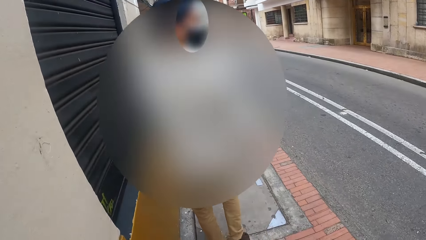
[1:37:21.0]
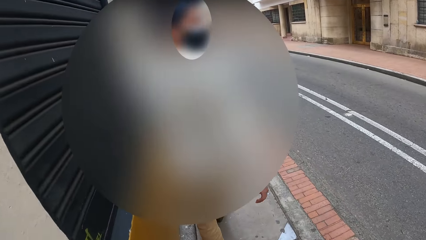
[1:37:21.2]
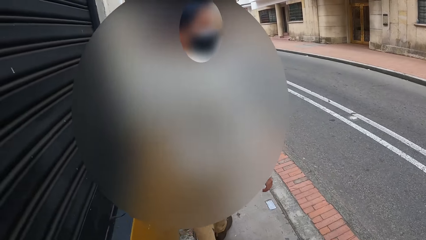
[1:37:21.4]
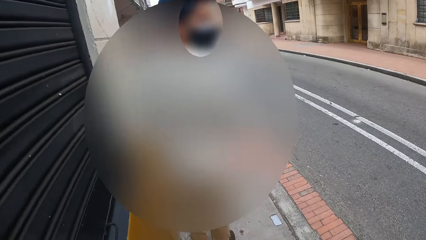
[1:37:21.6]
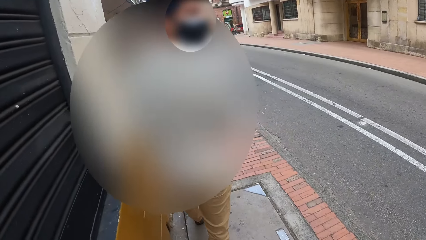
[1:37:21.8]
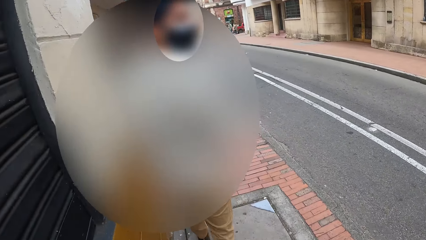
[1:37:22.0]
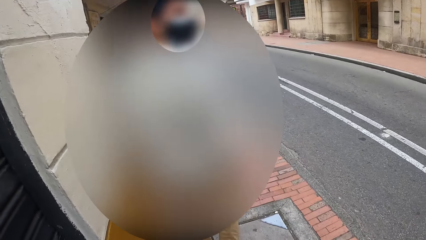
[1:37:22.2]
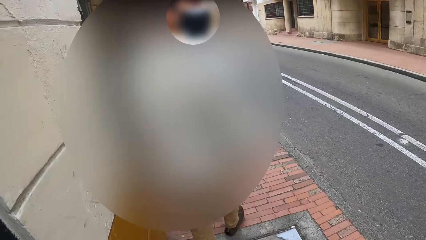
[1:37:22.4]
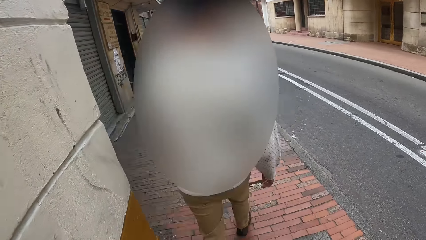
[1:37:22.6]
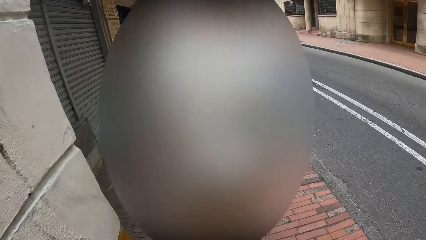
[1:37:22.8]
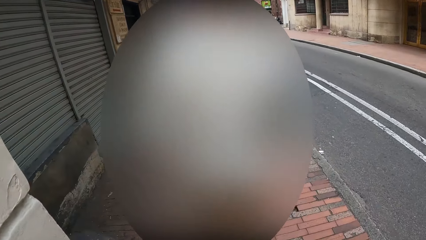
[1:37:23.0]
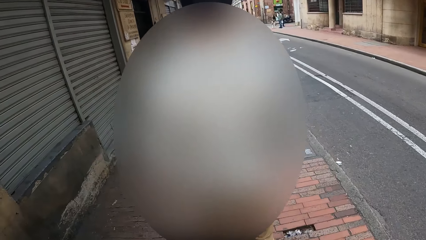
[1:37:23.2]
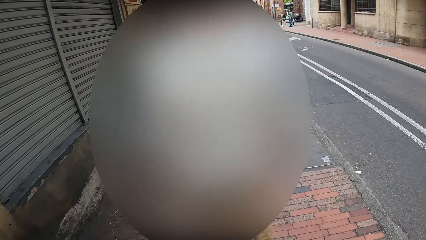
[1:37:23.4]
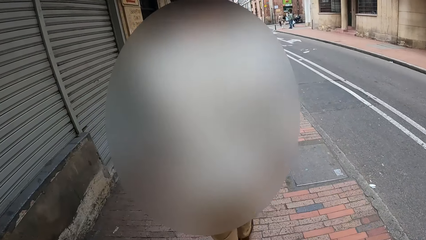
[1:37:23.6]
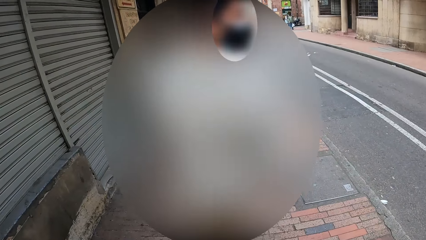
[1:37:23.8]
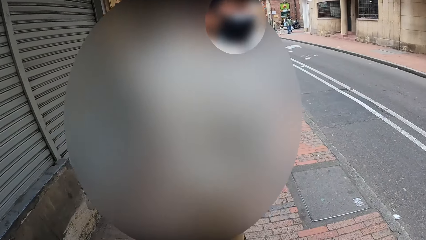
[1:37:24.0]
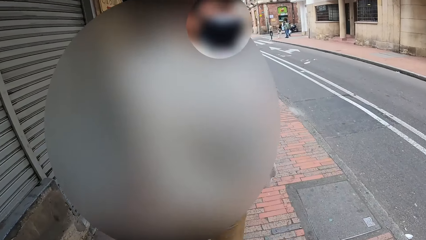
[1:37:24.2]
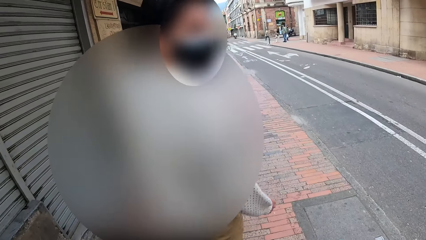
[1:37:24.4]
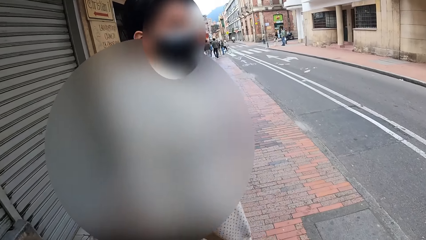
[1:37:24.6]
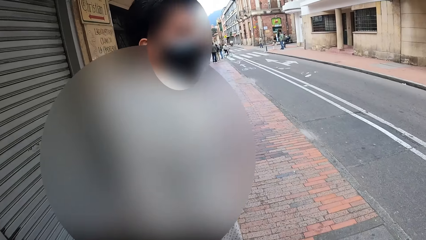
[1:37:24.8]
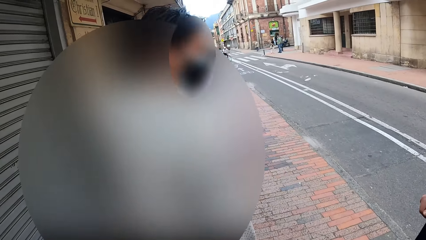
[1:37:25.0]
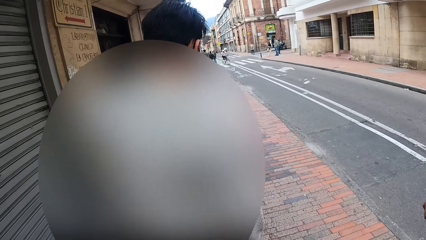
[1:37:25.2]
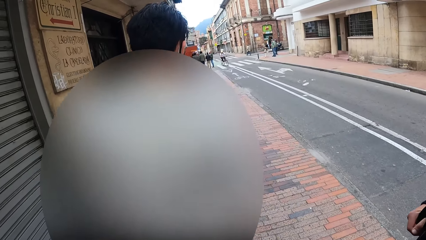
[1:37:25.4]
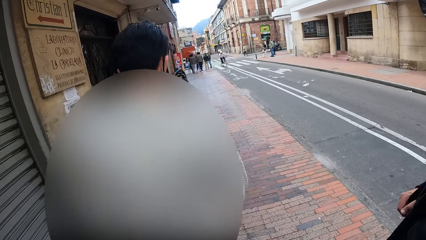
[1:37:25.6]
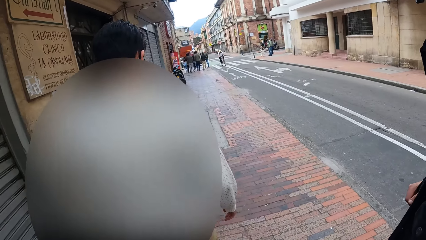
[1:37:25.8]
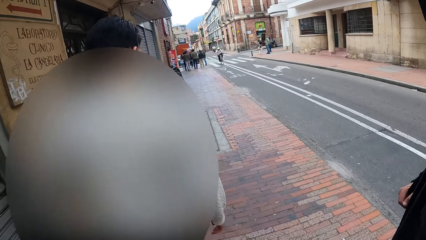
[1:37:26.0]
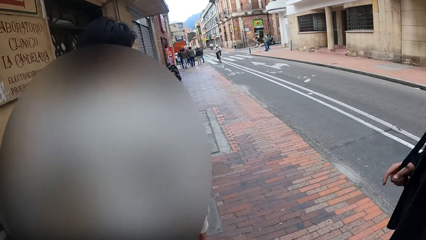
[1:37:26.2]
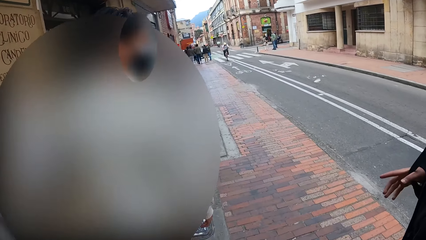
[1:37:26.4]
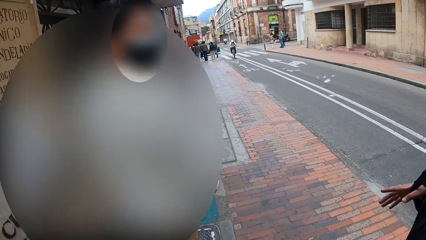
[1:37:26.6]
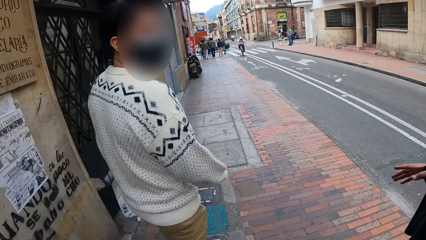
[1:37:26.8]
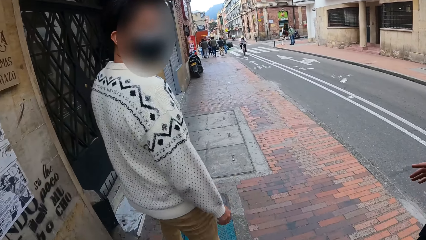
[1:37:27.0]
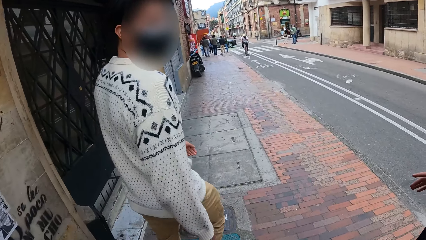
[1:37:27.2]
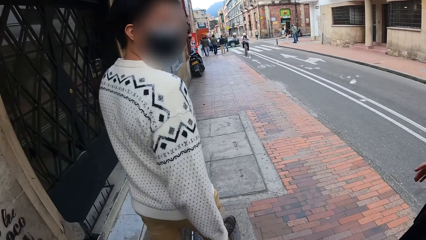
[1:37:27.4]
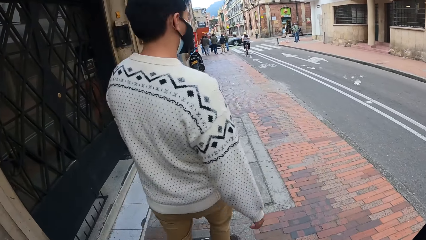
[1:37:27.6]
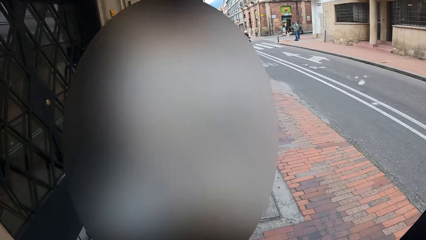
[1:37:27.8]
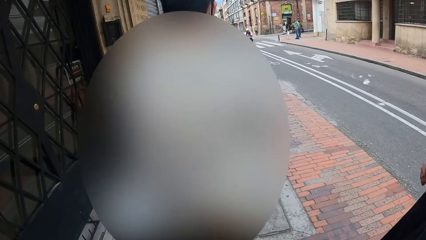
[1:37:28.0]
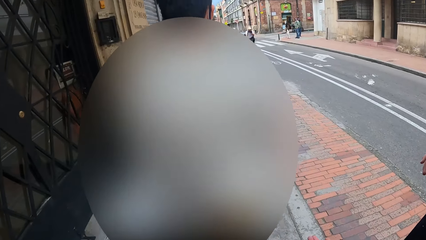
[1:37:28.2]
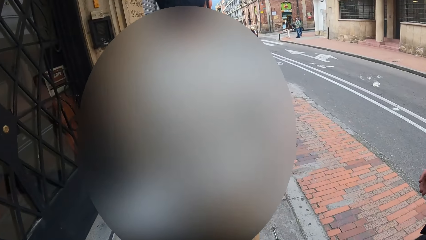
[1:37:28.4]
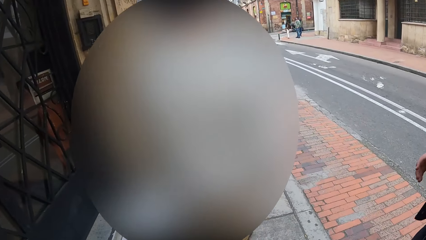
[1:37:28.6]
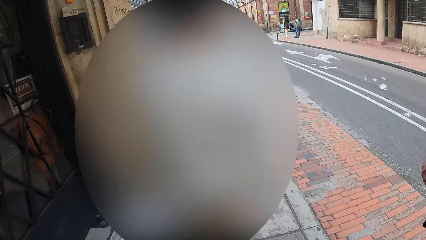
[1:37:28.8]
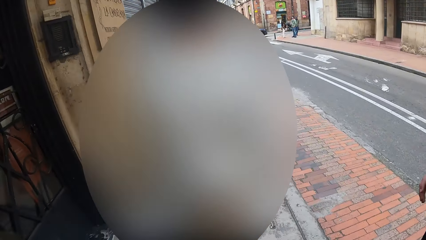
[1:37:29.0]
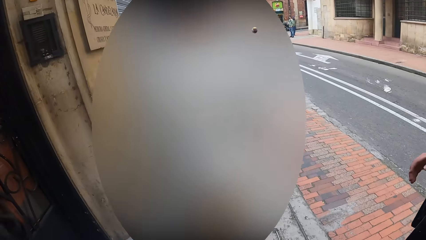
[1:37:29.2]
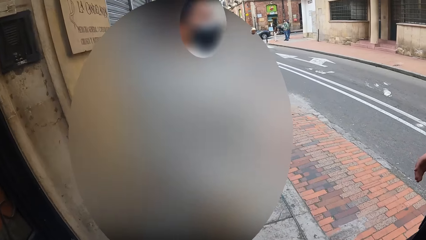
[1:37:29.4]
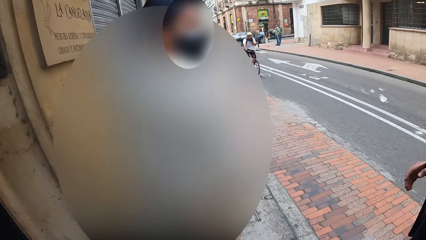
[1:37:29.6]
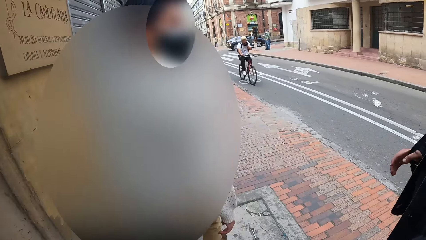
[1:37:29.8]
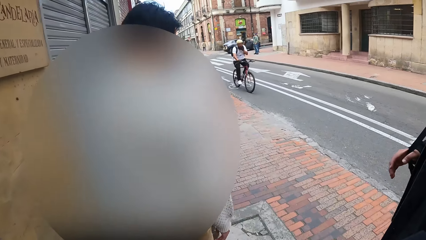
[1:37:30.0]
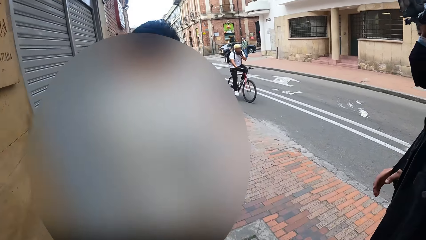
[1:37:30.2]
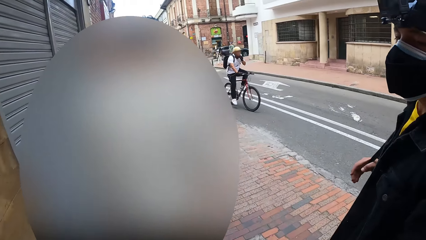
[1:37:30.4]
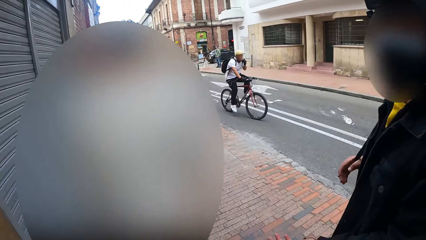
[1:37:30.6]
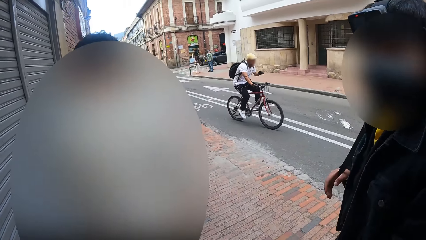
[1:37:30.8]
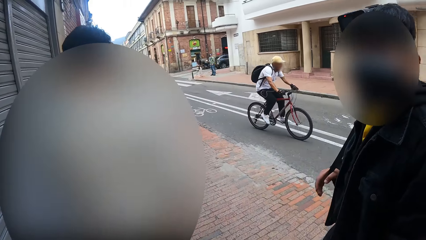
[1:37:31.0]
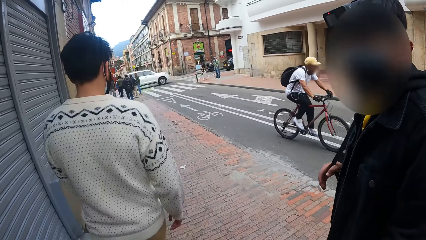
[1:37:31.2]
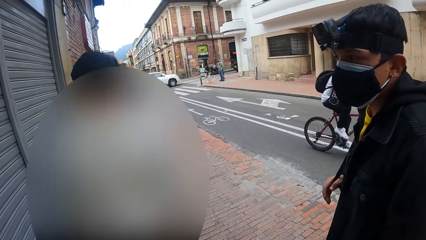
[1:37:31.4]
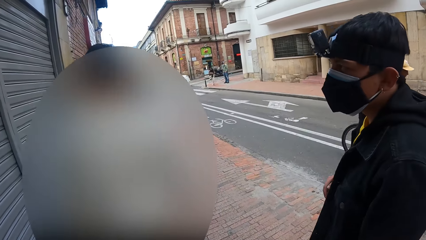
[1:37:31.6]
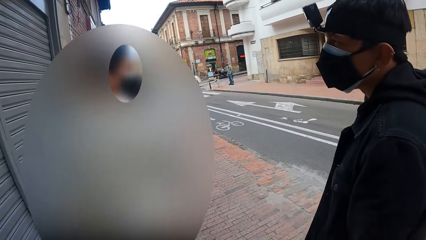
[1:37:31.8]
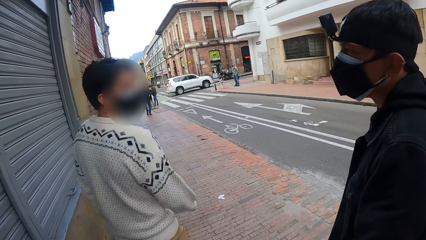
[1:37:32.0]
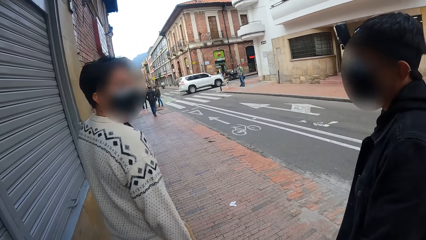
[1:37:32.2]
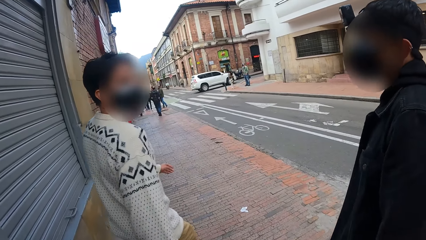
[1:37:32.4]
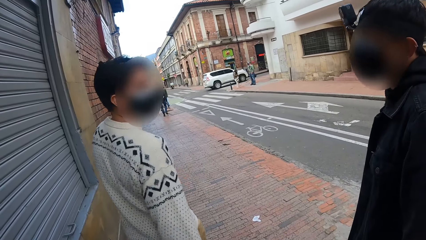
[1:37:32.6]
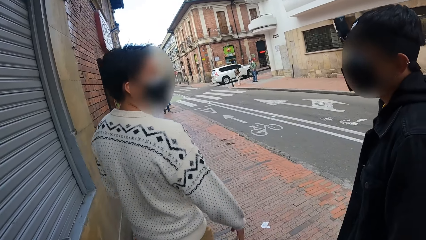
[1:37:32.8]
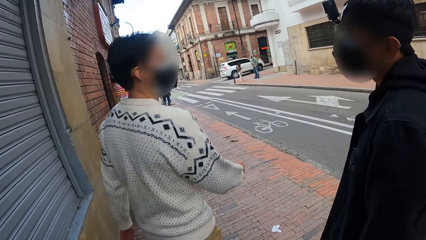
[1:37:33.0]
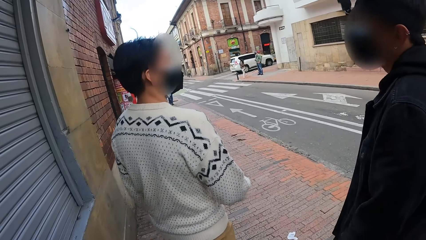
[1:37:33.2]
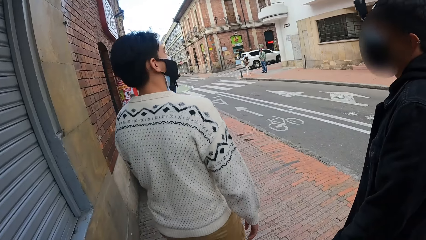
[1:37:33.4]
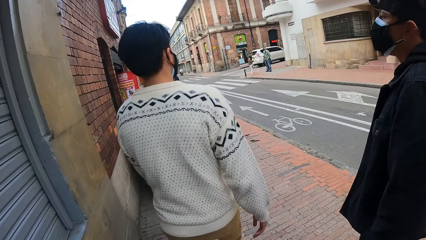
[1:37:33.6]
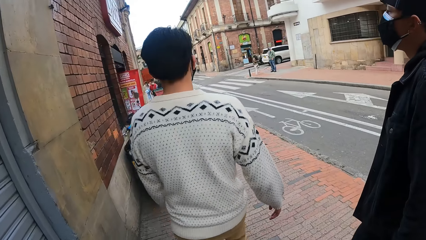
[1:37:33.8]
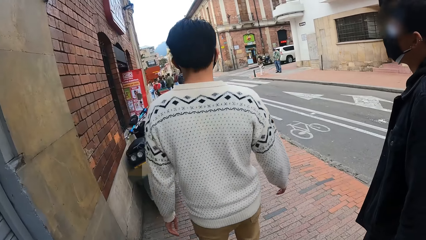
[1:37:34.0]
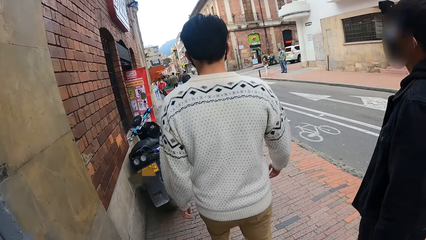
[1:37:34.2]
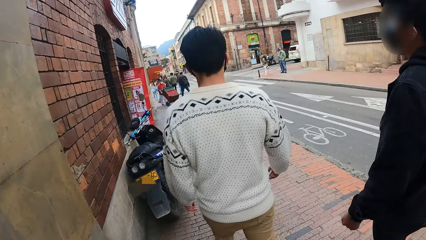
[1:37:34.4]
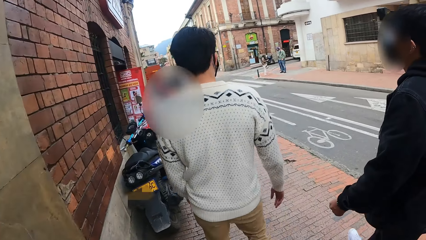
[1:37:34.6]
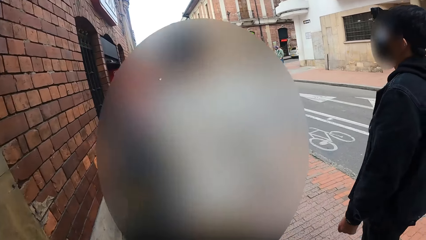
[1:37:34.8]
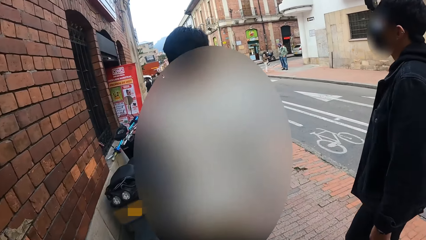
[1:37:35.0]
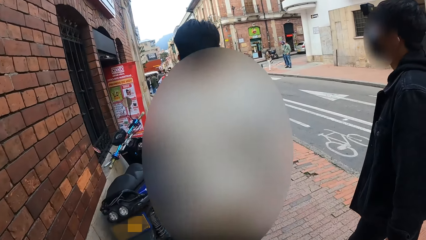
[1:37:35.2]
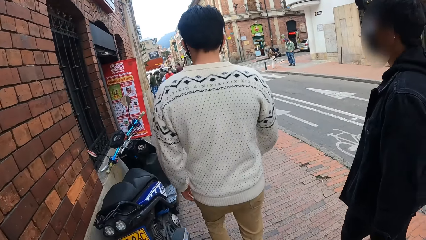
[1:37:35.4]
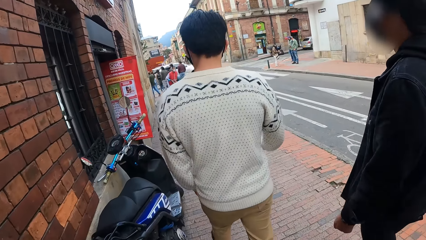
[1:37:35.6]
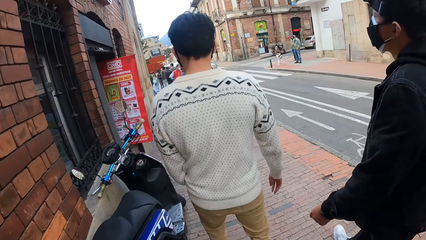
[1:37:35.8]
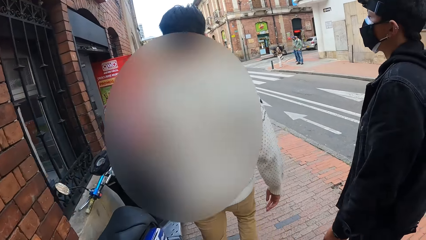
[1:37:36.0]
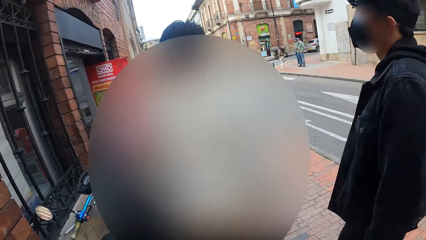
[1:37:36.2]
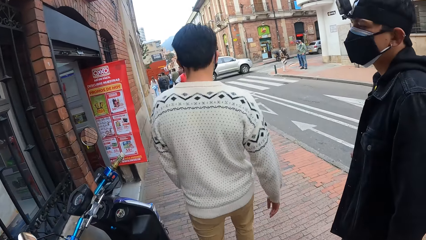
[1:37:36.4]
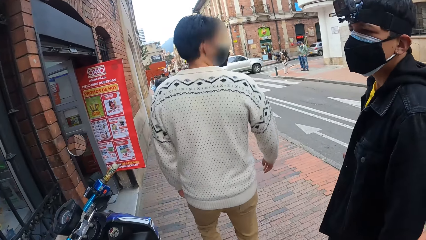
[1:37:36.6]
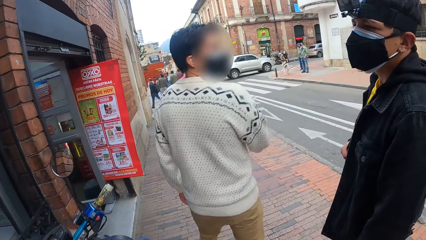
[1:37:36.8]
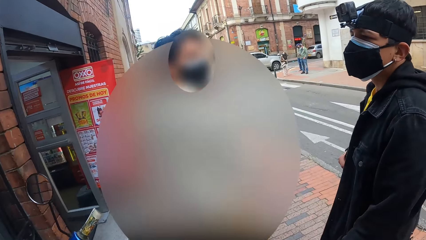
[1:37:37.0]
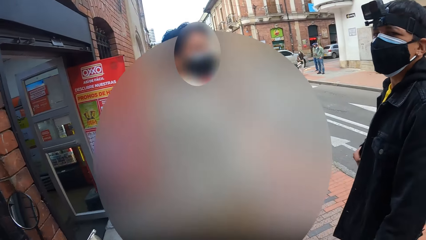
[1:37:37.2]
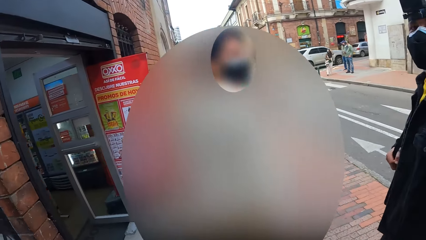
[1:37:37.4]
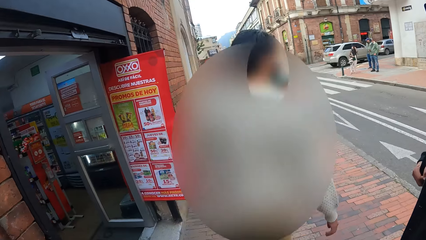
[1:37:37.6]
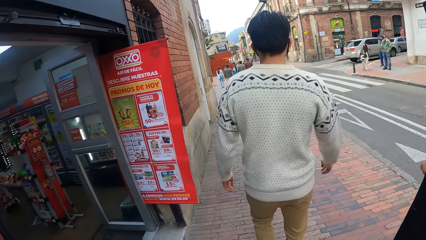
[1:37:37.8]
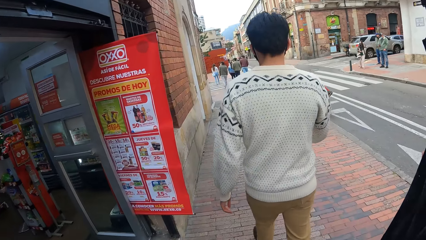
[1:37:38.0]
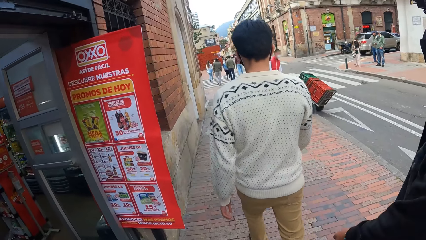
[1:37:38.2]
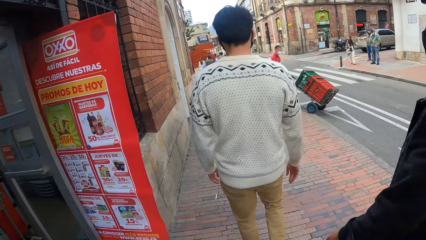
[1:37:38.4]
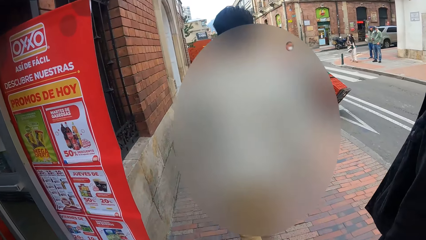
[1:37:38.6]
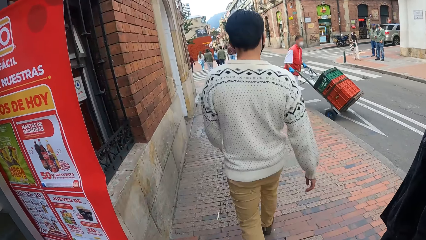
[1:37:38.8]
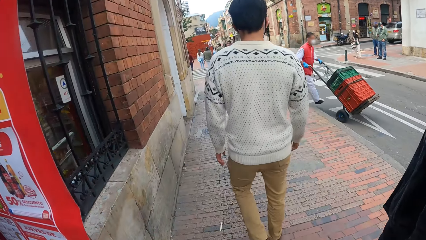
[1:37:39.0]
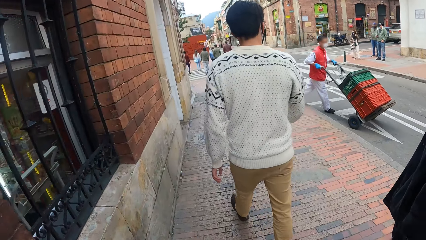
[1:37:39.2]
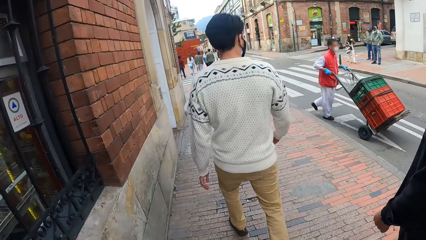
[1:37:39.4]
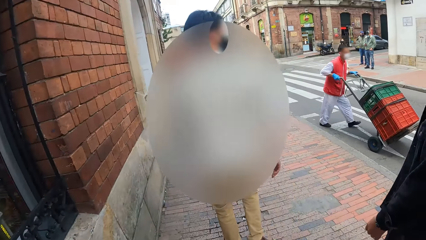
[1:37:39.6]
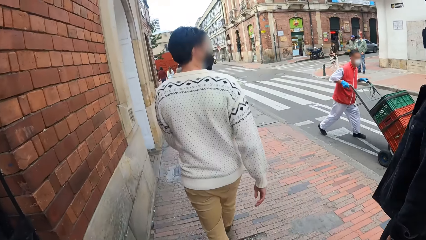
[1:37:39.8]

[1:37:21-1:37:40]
The camera wearer converses with a man. Another man walks on the walkway. The camera wearer converses with another man. They converse with the man again. They walk on a pavement. They converse with the first man. They look at a menu.
